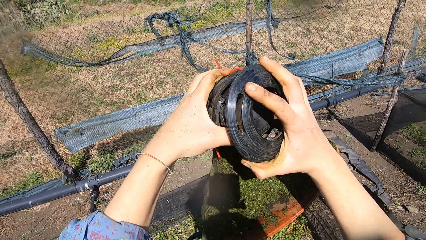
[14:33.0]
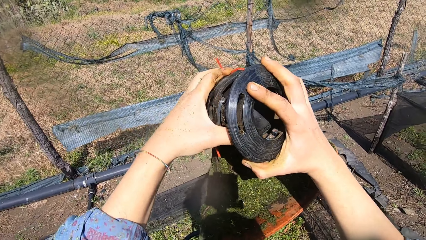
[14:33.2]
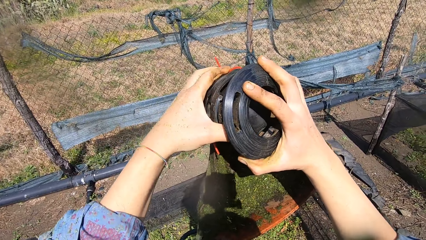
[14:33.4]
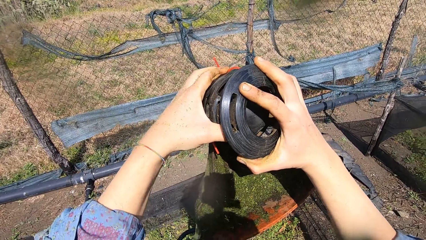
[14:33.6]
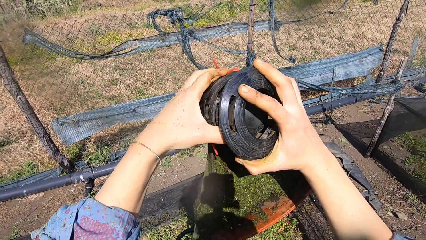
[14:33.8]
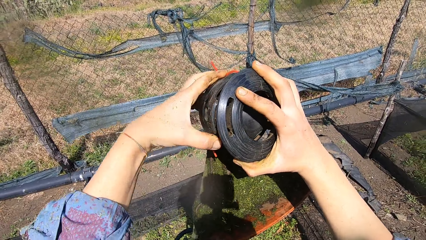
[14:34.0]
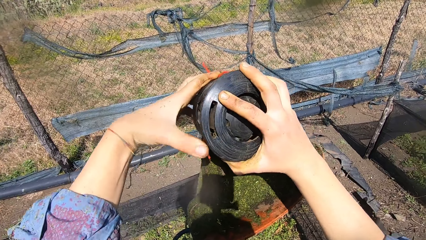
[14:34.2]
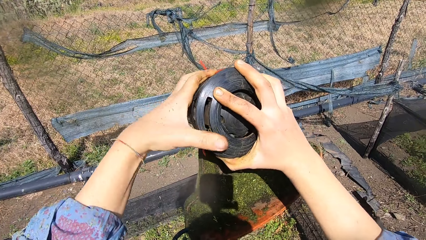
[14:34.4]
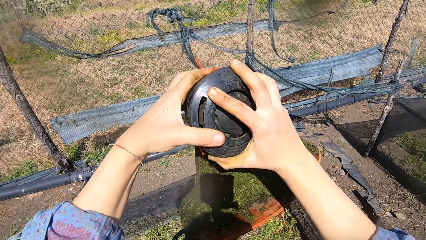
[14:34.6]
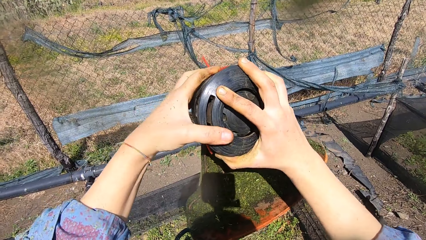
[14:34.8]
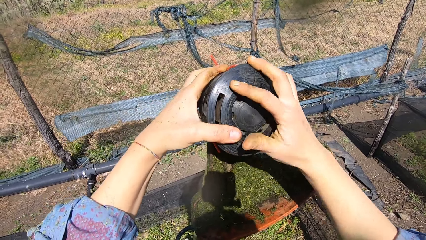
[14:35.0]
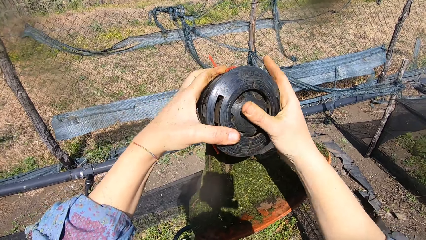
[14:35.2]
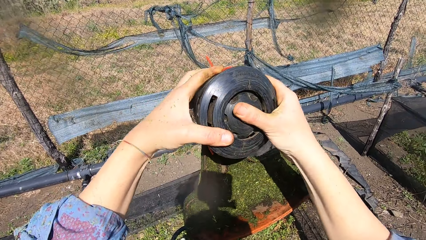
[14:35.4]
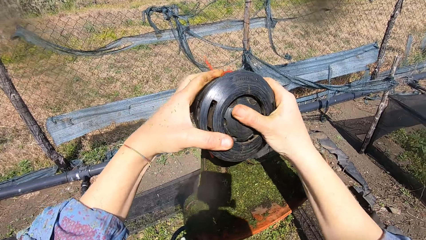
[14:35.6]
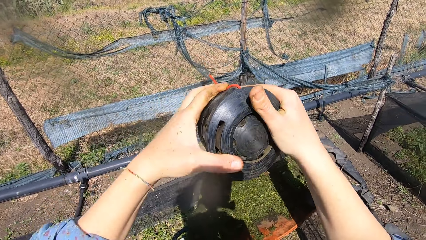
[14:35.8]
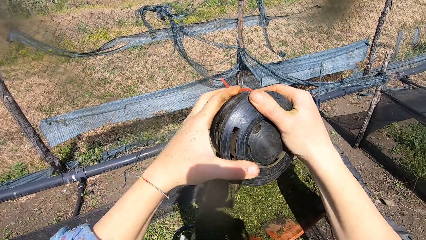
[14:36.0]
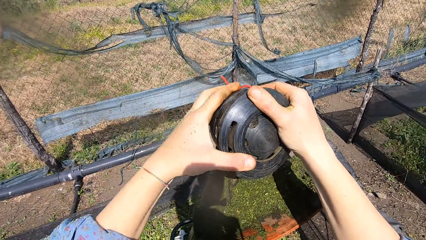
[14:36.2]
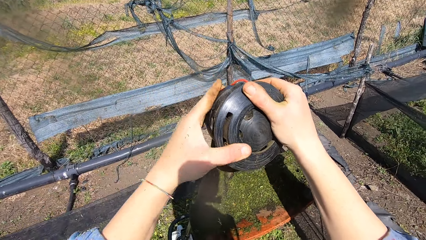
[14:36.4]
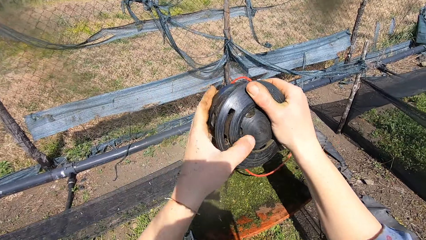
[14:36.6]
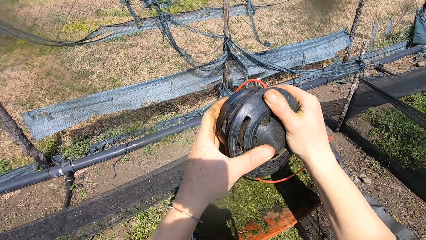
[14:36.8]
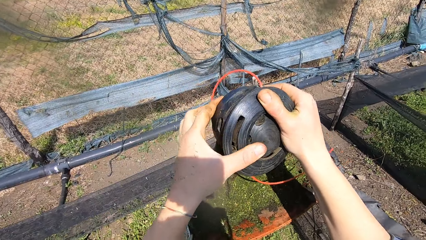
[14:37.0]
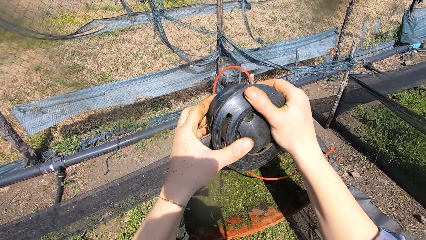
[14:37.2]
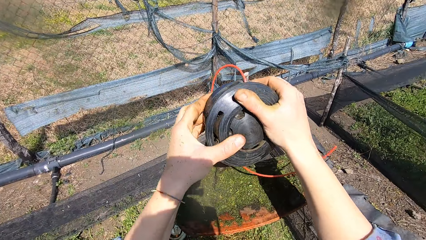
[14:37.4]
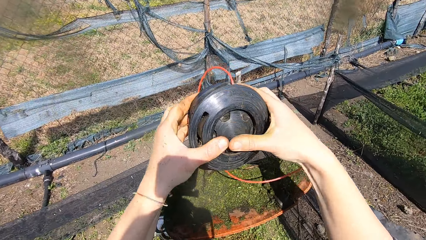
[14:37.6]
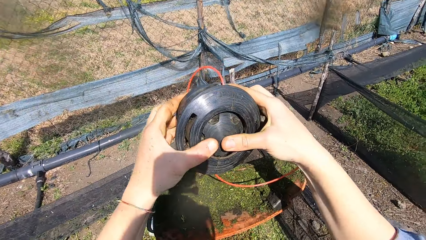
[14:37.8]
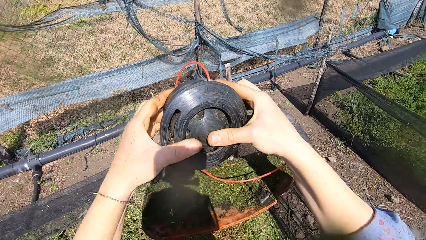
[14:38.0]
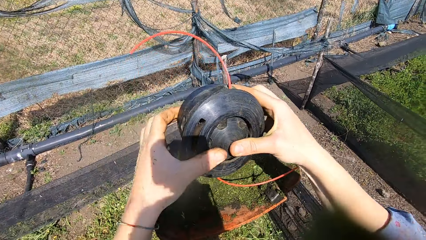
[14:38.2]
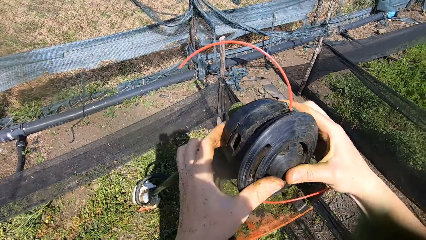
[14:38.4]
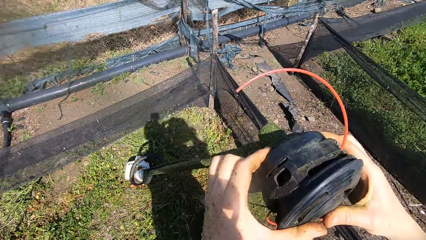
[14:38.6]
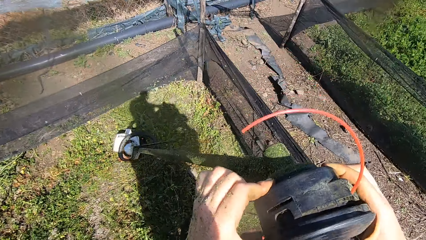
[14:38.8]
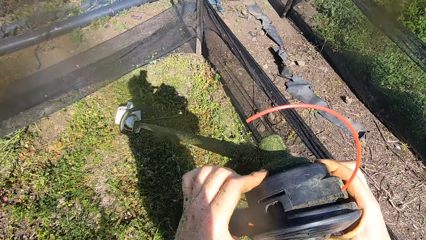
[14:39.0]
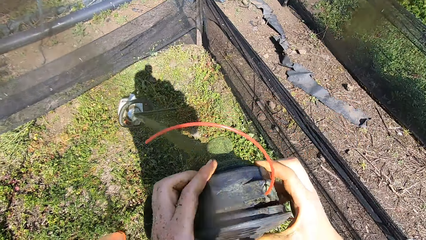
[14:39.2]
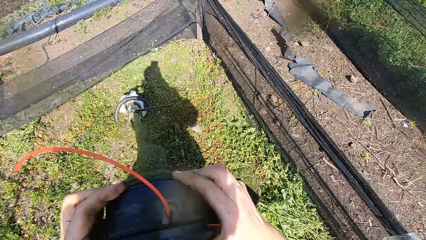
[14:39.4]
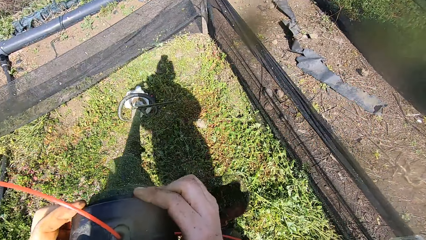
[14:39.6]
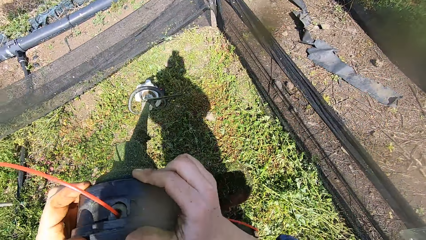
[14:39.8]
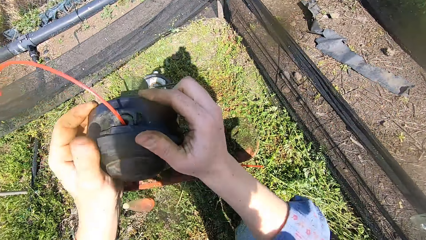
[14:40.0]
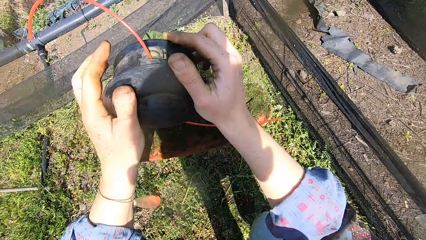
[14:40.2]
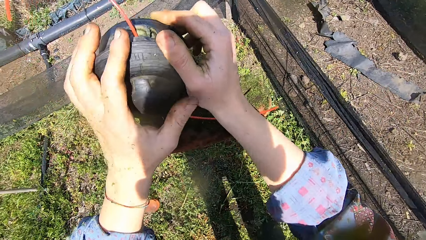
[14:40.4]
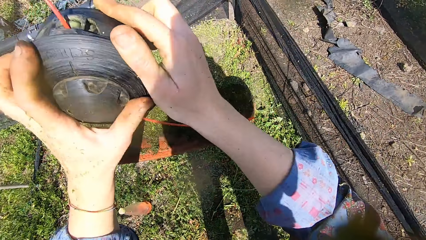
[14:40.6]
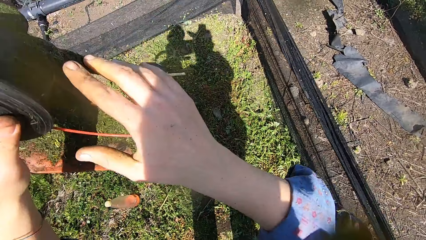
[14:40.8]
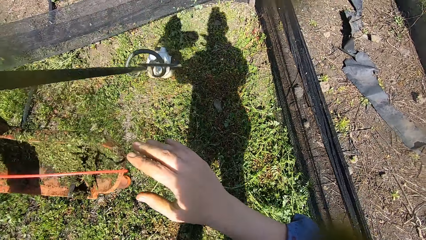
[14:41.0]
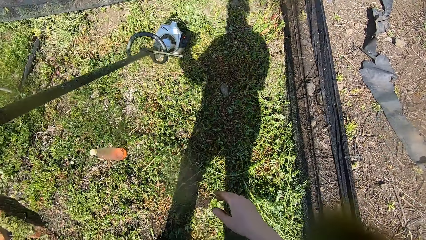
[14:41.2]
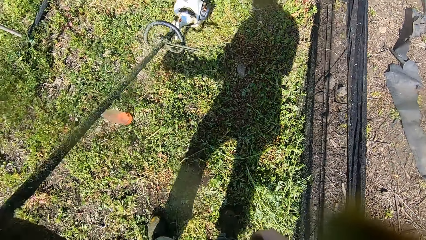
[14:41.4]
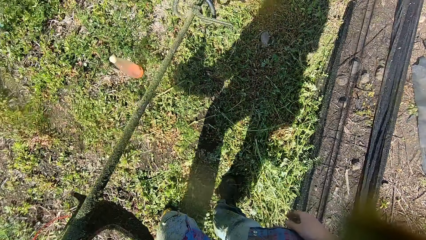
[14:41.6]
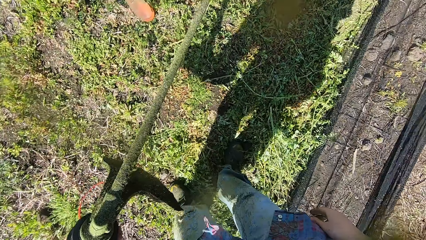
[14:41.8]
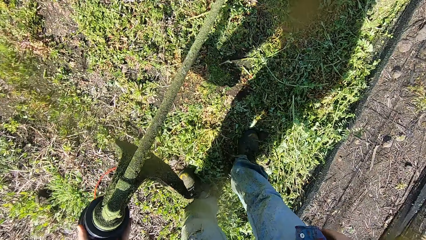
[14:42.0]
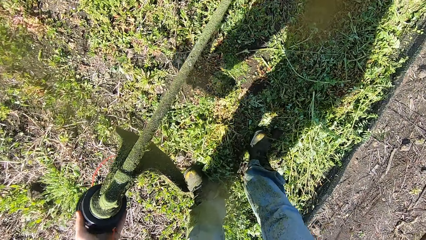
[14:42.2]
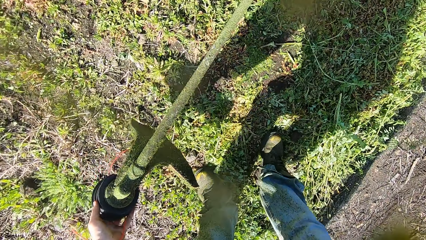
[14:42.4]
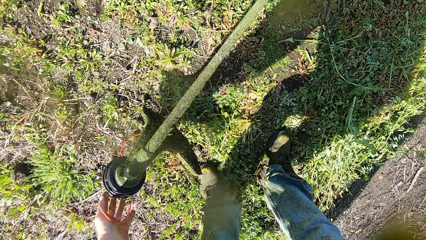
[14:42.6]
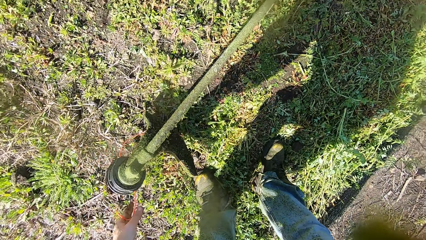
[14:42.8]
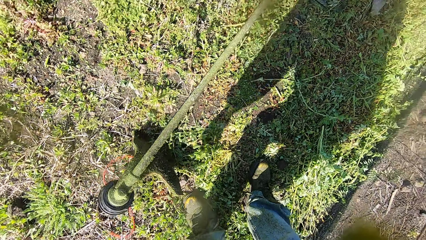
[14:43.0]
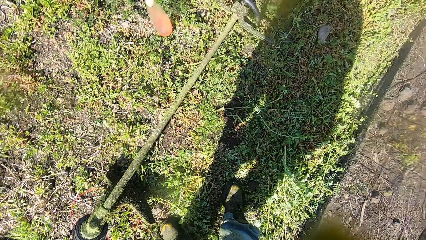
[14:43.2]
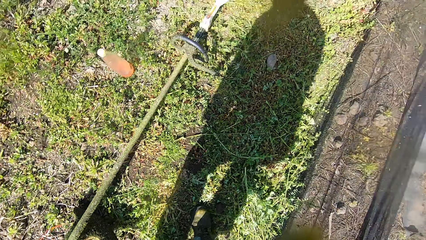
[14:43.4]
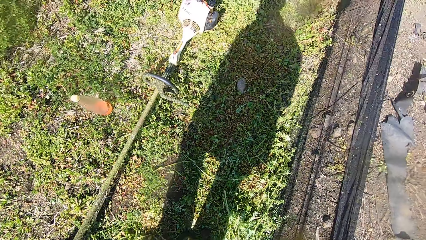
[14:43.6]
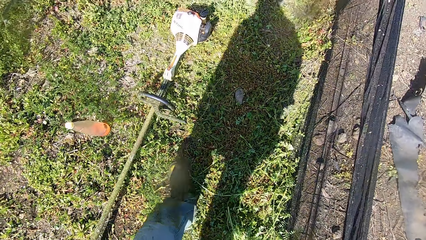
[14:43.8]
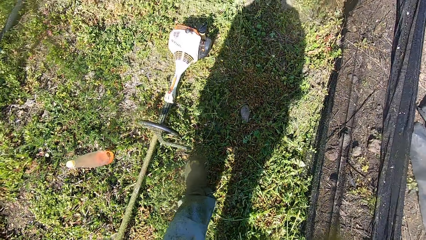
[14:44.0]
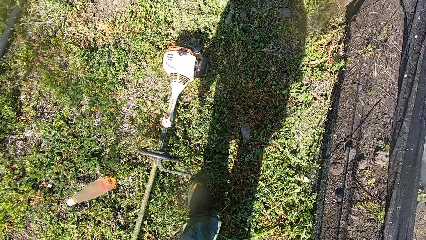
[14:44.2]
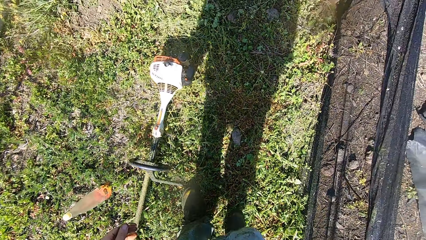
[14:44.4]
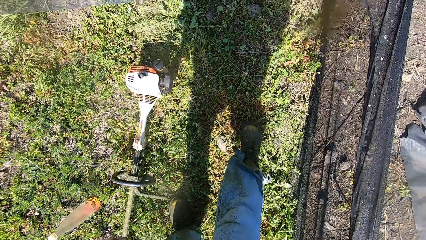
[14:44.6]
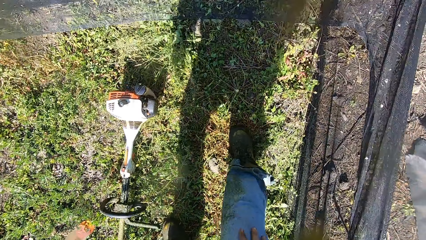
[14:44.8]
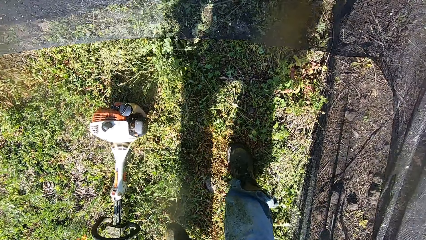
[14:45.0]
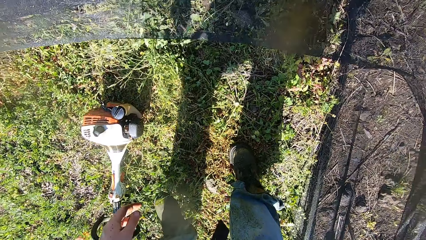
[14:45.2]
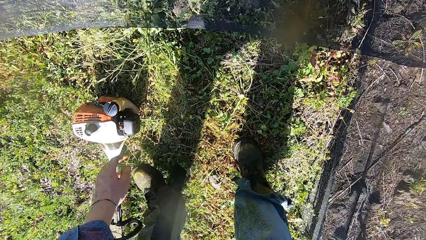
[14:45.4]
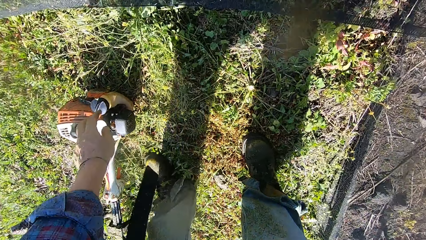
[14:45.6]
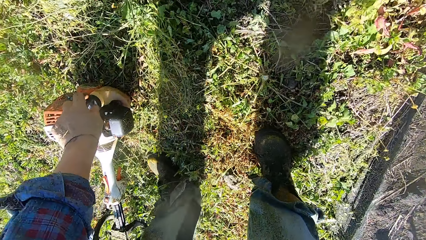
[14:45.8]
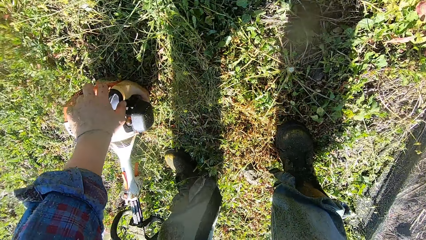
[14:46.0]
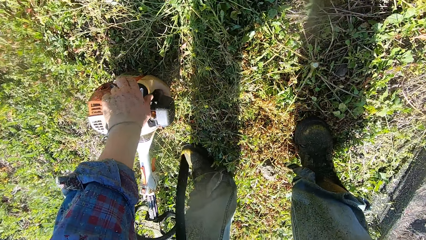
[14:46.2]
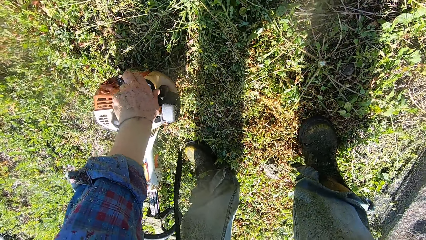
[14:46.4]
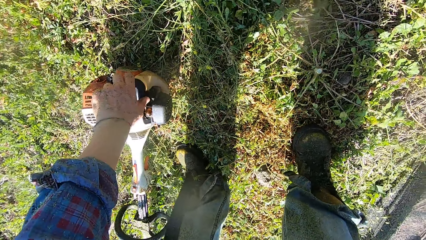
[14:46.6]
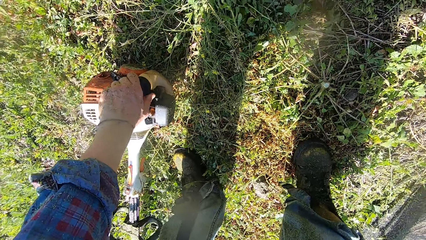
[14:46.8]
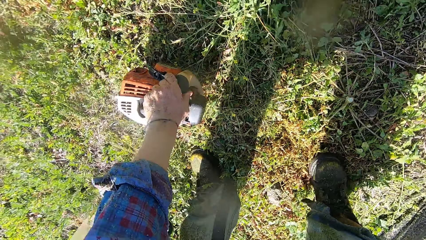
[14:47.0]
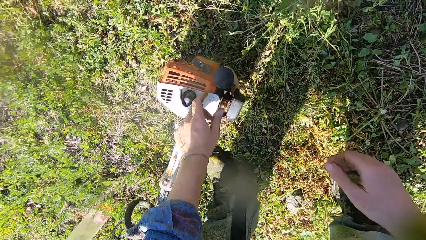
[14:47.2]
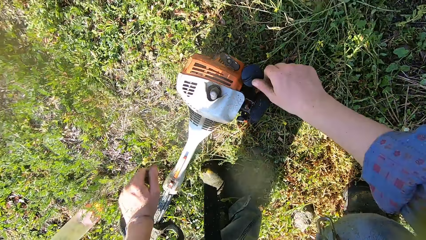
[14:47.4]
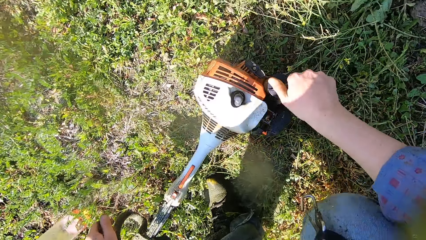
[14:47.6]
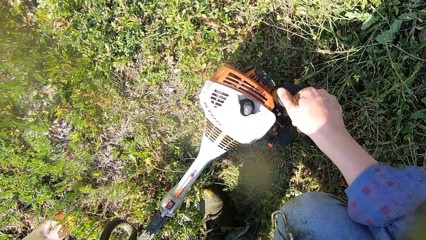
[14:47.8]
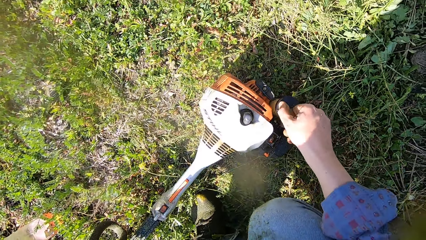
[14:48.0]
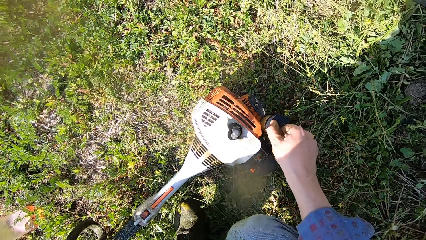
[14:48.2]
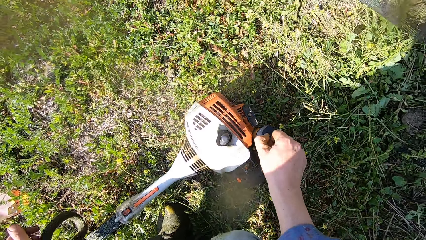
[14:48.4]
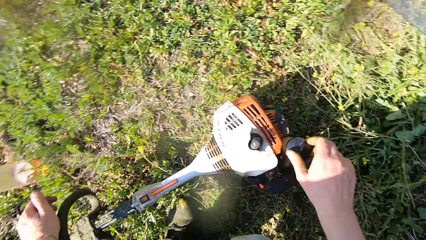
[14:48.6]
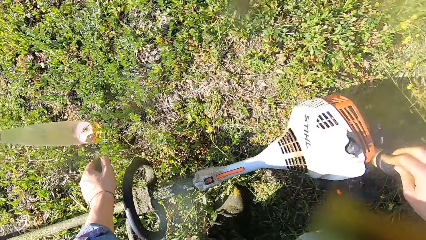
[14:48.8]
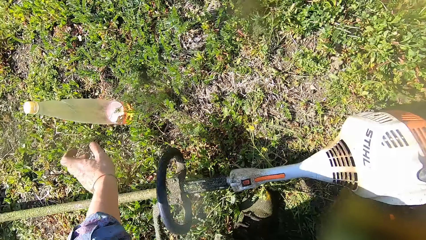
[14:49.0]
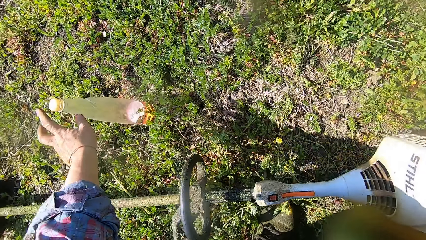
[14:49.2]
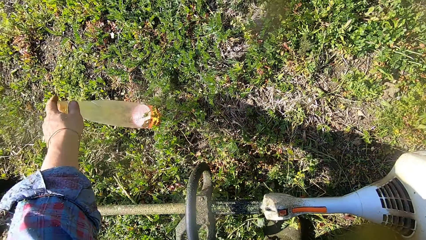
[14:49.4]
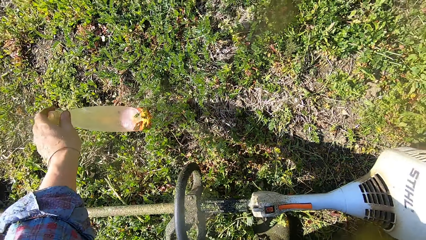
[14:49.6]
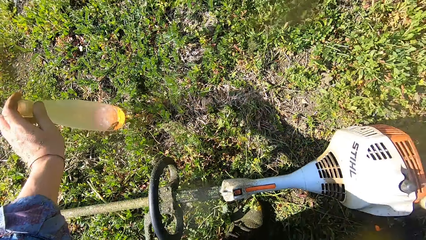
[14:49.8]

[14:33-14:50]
The camera wearer fits the shield on to the nylon cutter. He sets the spool casing with both hands. He presses the shield on the nylon cutter. He holds the shield of the brush cutter or grass trimmer. He removes his right hand from the spool casing. He lowers the grass trimmer with his left hand and drops the grass trimmer to the ground. He stands beside the brush cutter. He walks towards the motor of the grass trimmer. He places his left hand on the lid of the fuel tank. He bends beside the motor. He holds the lid of the fuel tank. He removes his left hand from the lid of the fuel tank. He opens the fuel tank with his right hand. He holds the lid with the other hand. He picks up the bottle of fuel with his left hand.
